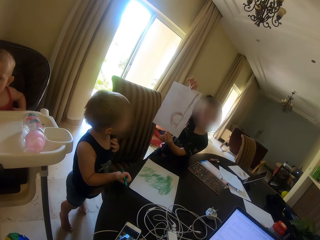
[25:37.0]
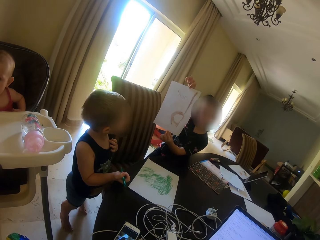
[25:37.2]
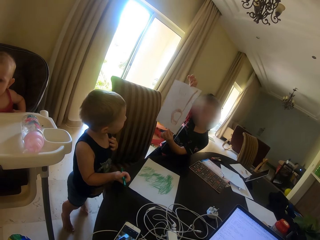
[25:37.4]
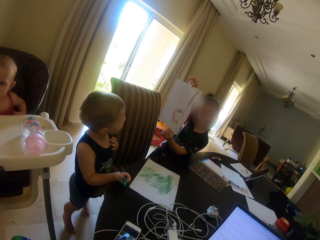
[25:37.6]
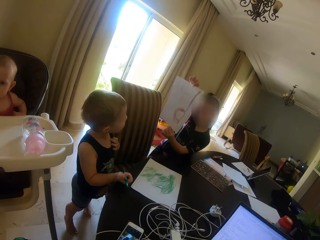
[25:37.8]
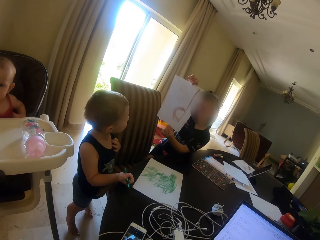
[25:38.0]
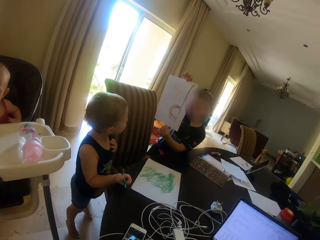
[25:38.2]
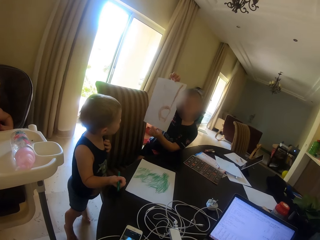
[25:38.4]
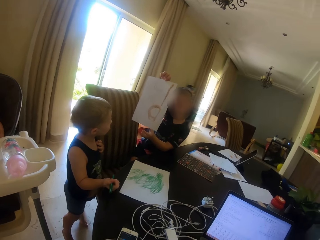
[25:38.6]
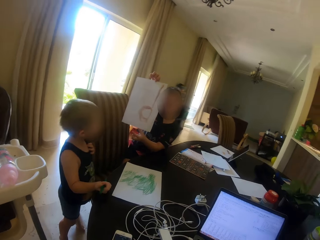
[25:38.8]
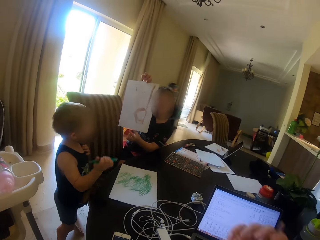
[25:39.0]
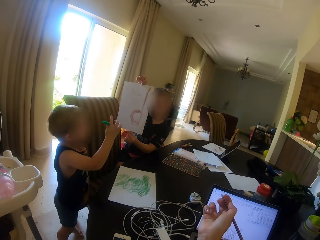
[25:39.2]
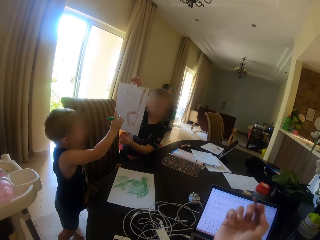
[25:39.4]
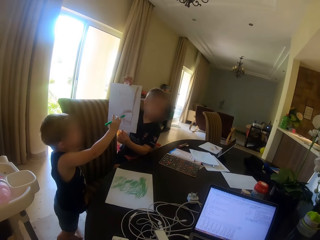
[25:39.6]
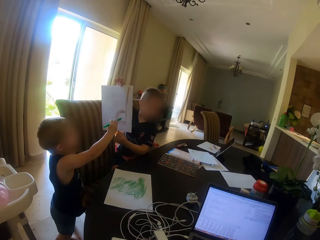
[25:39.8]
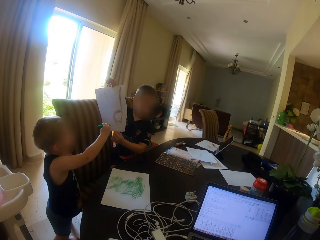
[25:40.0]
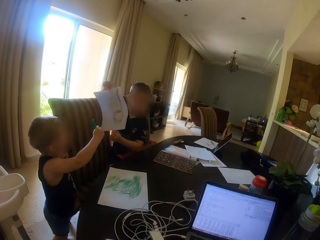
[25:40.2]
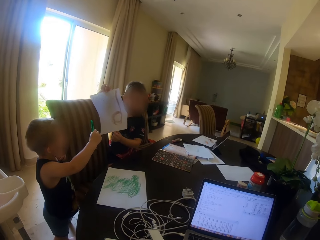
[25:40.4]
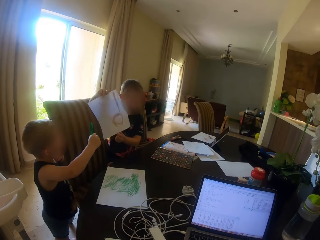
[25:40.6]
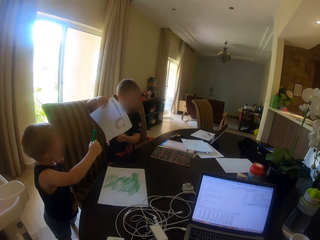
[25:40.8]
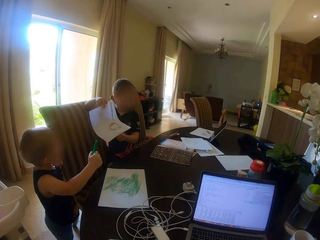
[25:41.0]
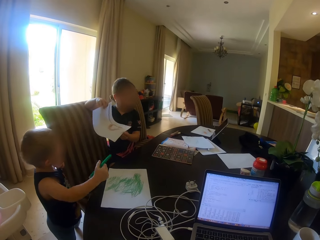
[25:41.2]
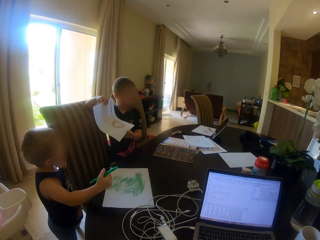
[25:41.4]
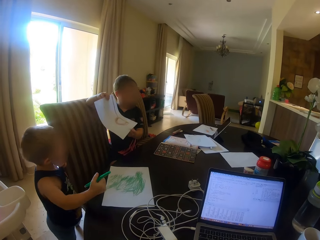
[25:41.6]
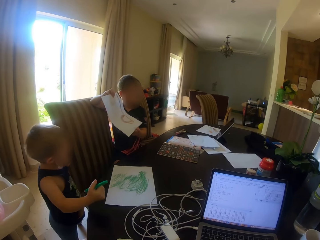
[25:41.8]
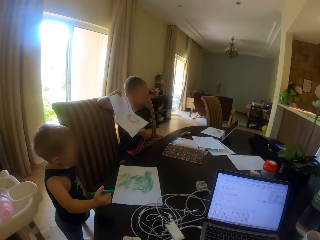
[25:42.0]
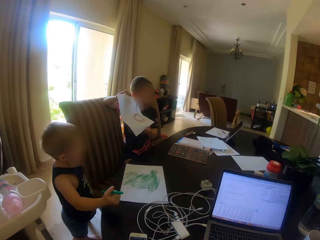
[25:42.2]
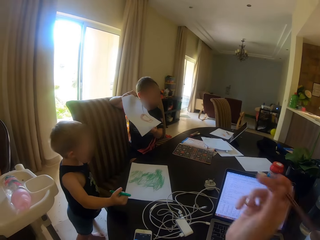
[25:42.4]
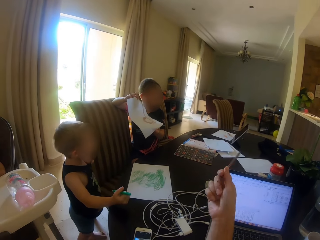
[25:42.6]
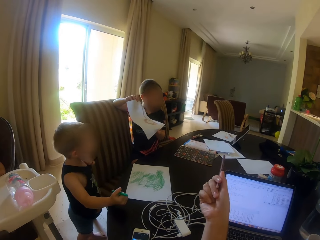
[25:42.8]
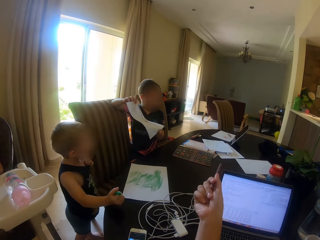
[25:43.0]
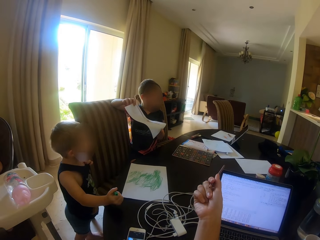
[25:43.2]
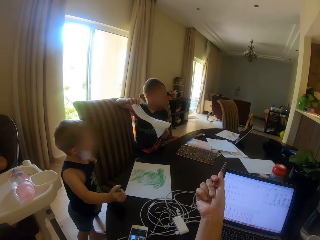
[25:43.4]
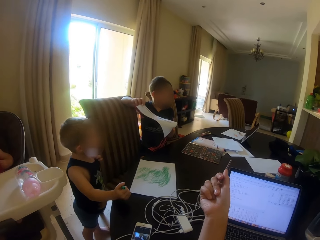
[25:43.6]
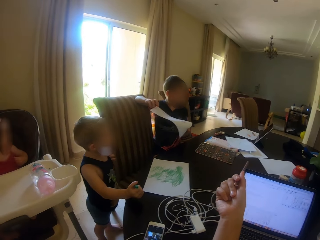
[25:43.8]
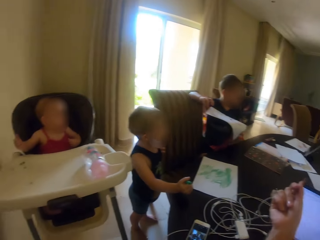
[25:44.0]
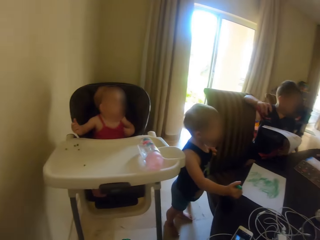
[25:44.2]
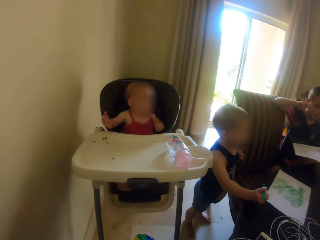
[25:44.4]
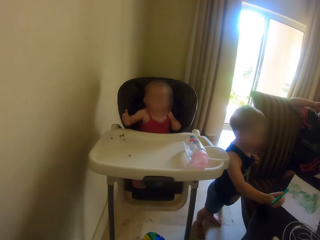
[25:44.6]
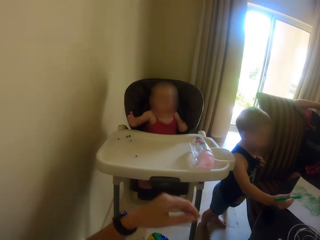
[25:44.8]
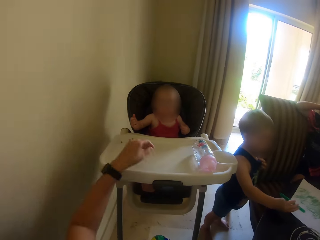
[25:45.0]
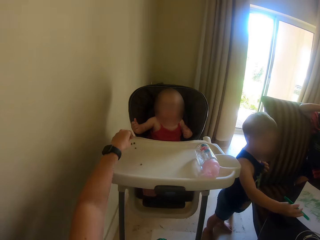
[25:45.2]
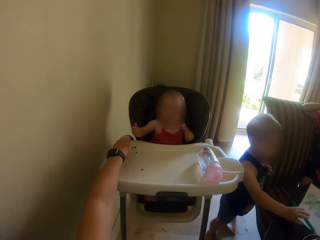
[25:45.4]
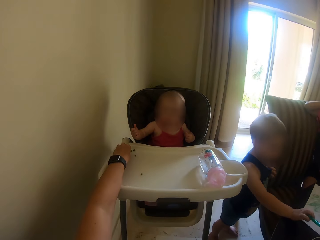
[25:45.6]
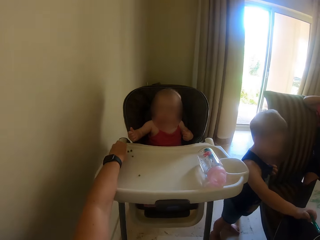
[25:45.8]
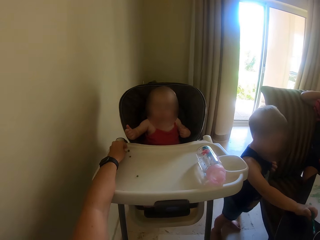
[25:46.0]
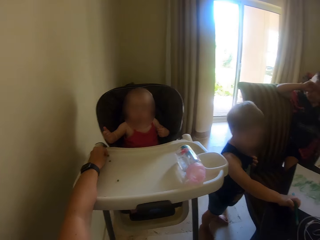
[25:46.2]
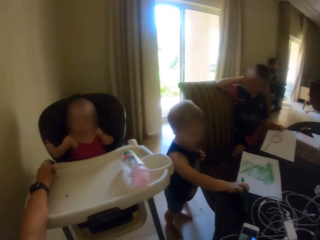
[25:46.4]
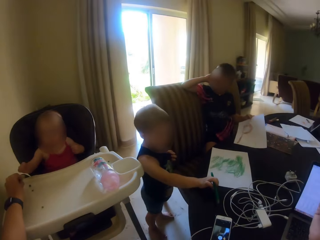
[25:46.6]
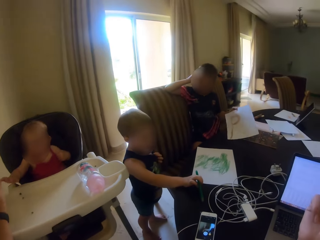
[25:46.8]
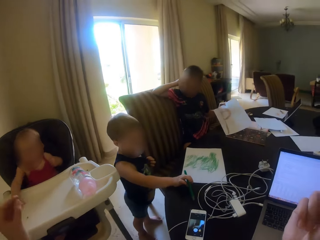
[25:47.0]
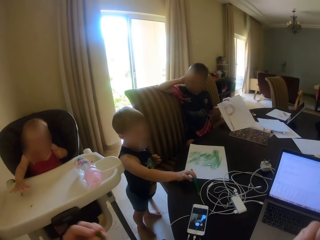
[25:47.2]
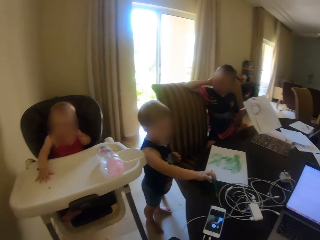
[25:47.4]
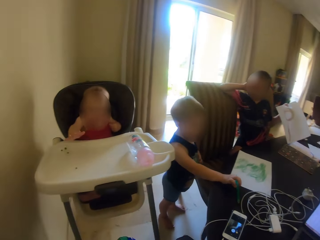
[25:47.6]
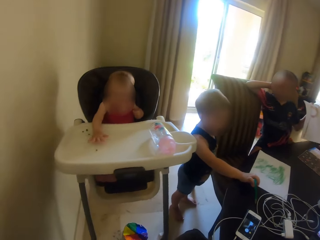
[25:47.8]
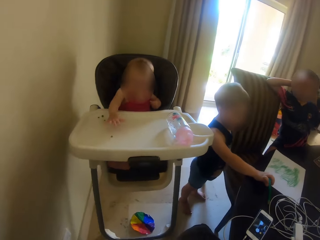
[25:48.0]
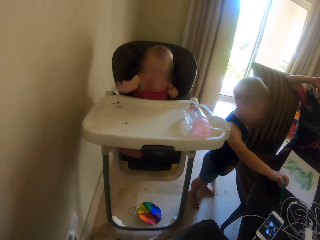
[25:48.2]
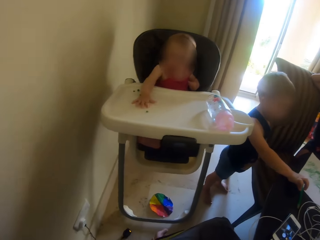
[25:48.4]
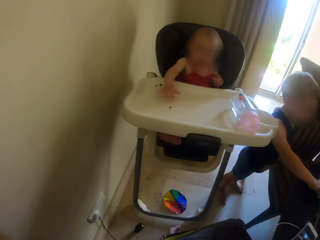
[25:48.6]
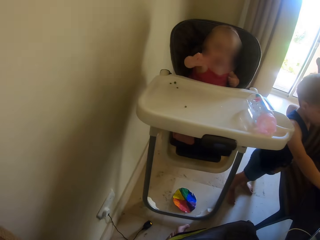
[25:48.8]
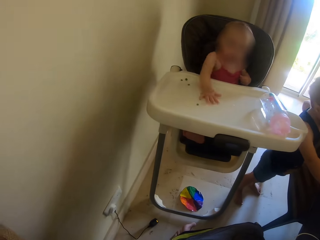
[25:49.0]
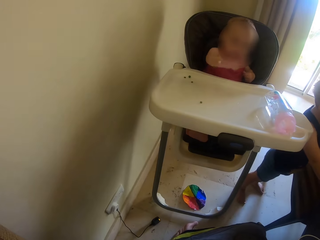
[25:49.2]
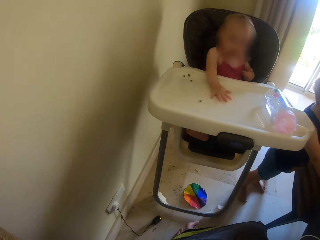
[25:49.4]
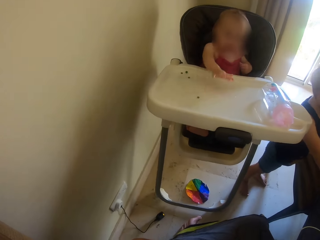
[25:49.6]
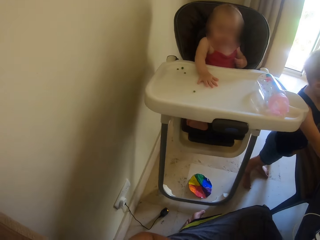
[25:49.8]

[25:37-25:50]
The camera wearer points at the papers on the table. They look around. They pick up a nut on the baby chair. They put a hand on a person's table. They stare around.

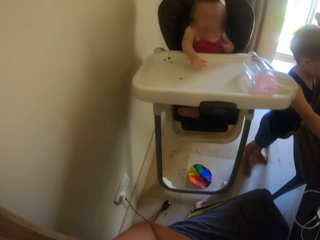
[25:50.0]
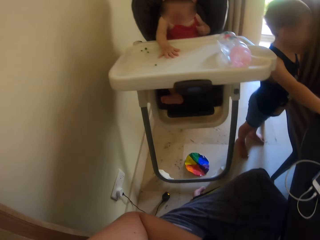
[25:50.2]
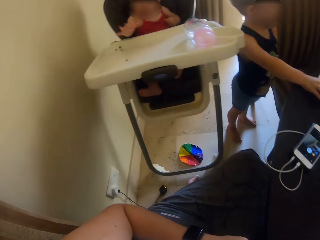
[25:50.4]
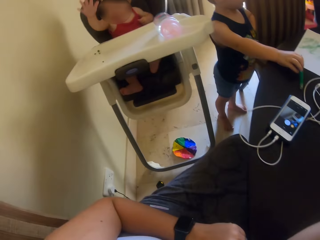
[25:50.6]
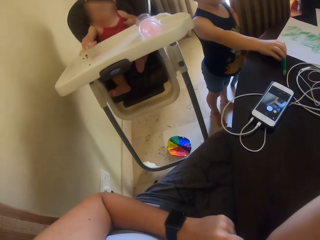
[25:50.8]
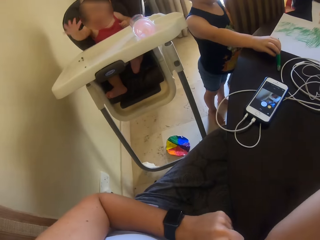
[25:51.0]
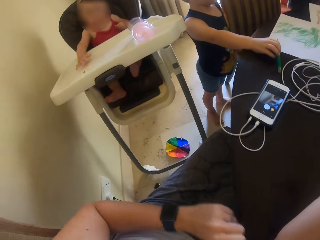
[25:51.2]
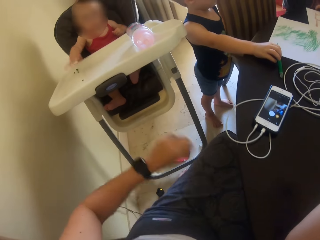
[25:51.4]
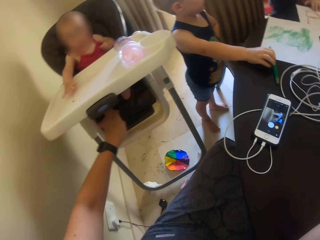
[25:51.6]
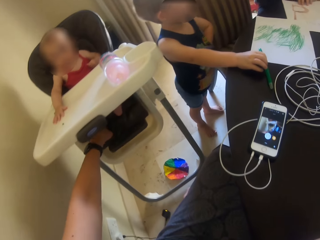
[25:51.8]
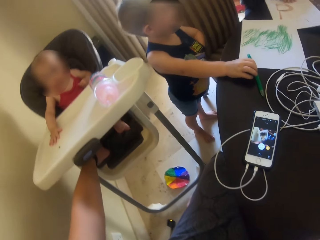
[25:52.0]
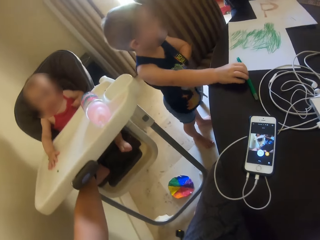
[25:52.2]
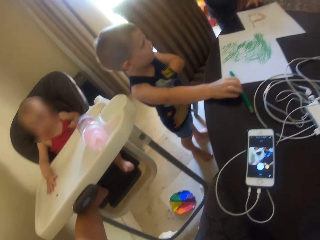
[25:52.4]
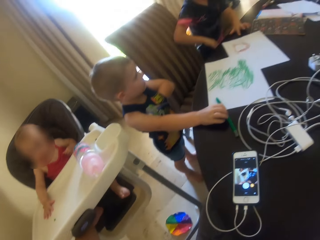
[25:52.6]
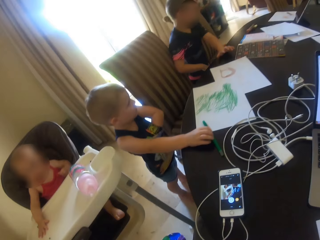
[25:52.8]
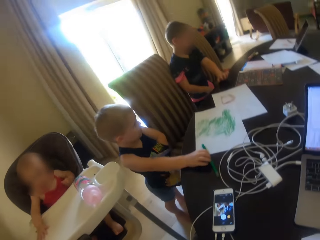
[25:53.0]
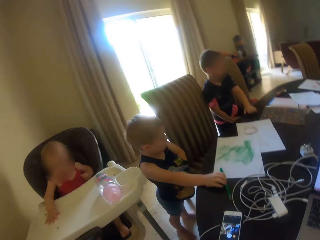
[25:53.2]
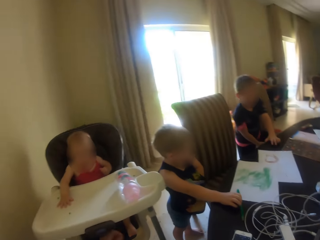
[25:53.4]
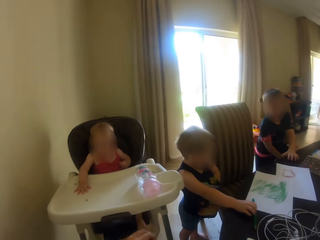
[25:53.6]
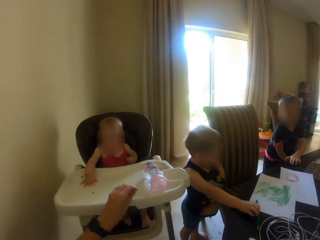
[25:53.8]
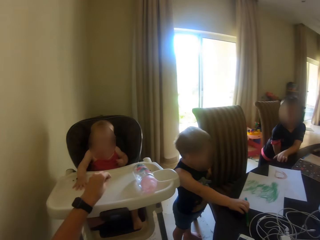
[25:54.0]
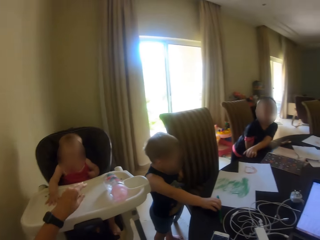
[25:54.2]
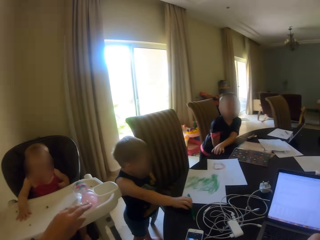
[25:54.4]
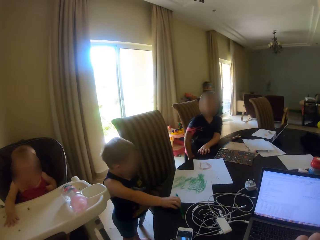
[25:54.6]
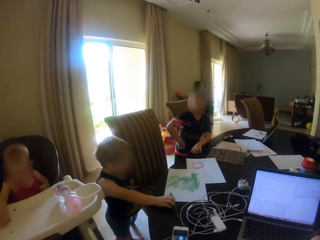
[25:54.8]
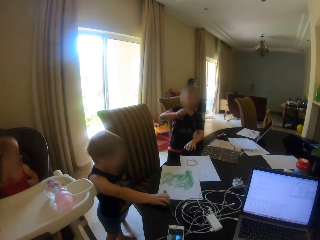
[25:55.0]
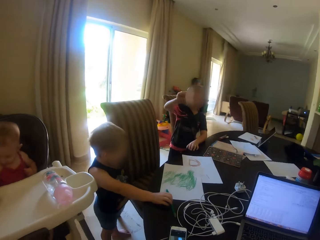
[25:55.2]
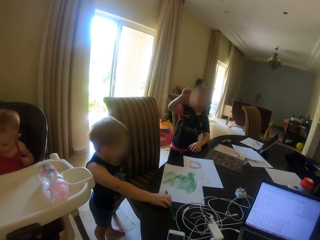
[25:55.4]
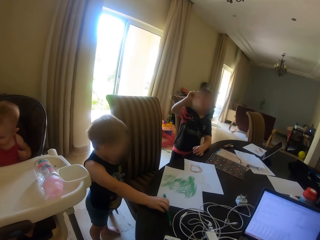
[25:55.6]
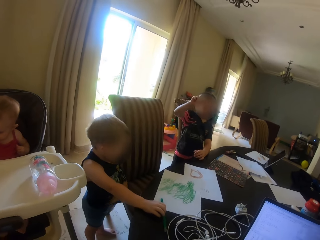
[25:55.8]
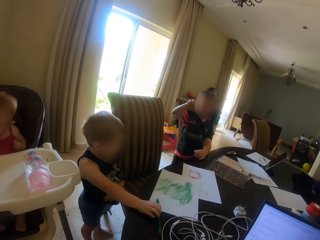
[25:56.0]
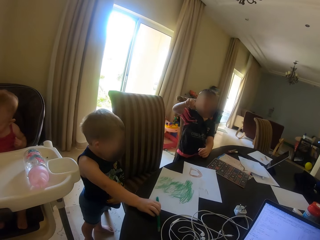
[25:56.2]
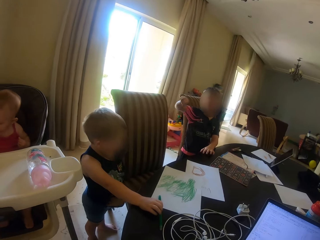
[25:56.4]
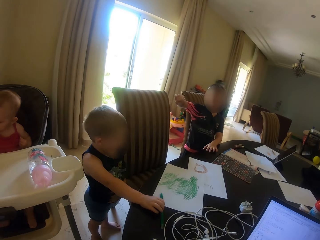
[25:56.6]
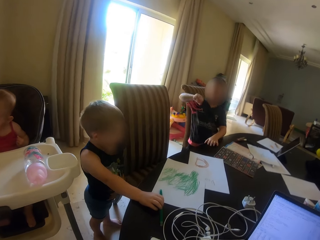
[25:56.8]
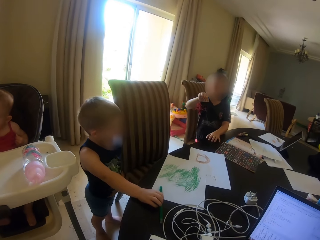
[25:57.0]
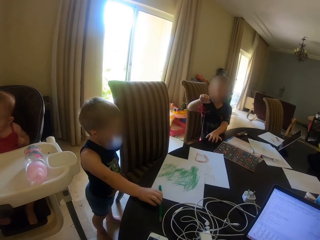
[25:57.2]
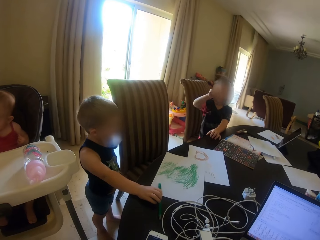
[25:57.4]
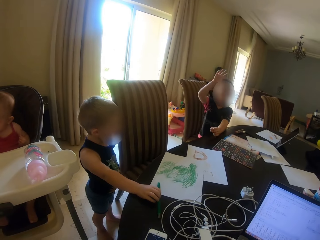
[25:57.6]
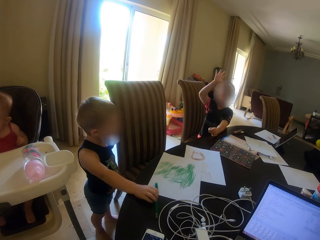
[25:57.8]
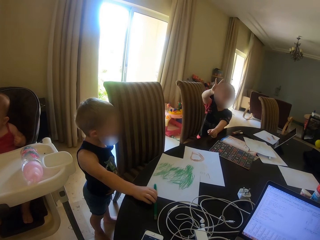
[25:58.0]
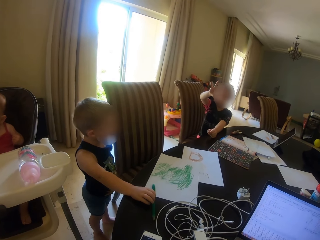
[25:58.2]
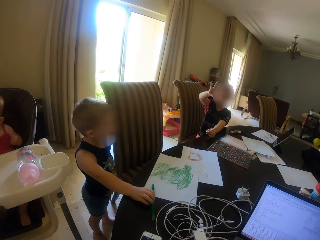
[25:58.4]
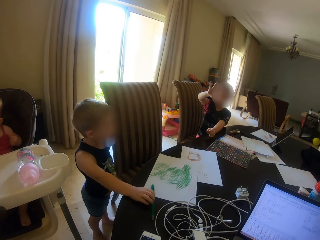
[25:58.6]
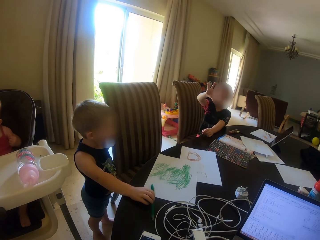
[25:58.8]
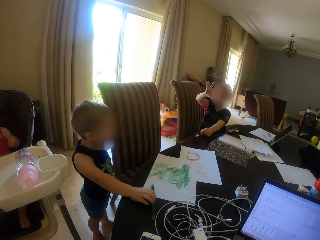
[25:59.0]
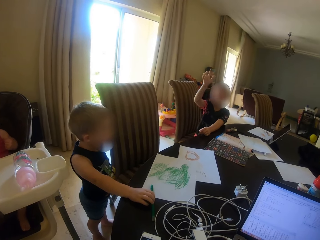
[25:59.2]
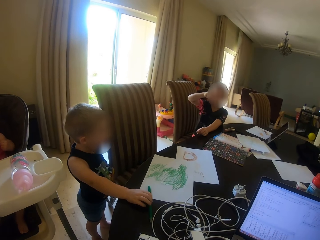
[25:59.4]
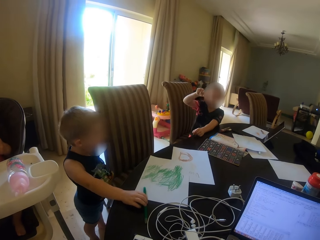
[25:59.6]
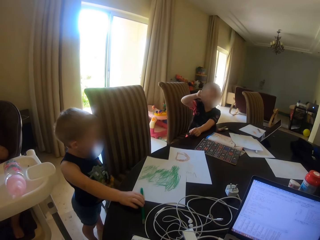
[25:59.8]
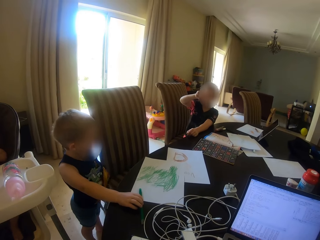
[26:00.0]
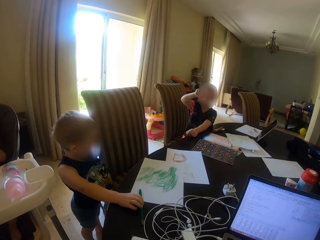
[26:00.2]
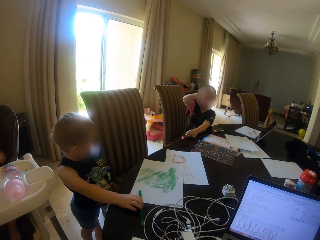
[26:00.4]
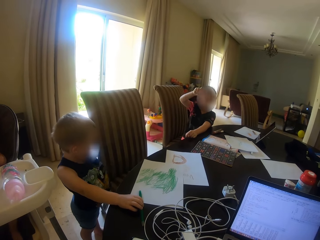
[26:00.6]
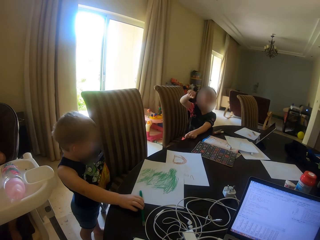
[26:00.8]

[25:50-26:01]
The camera wearer holds the baby's leg. They pick up a marble, put the marble on the table of a person, and stare around. A boy talks to the camera wearer.
